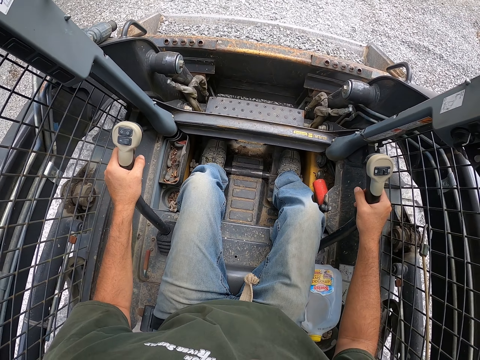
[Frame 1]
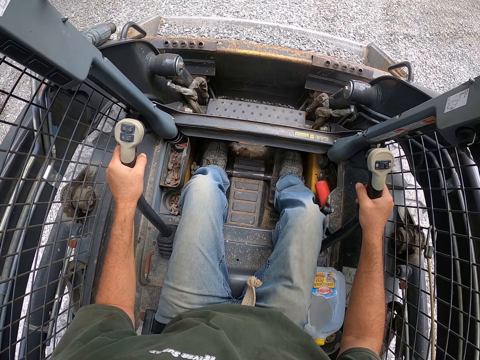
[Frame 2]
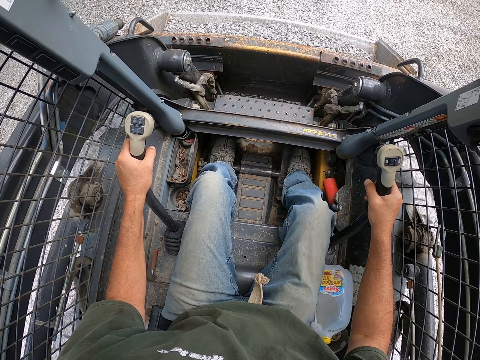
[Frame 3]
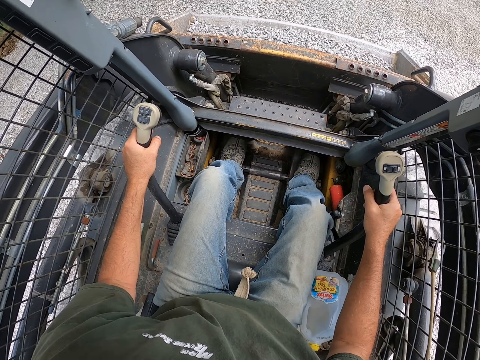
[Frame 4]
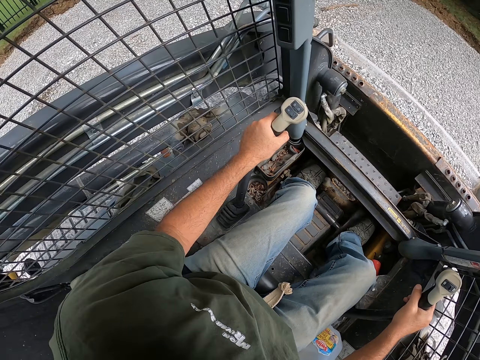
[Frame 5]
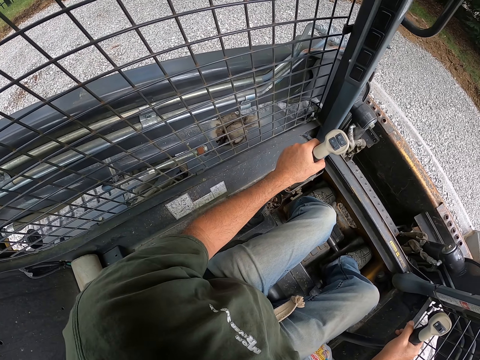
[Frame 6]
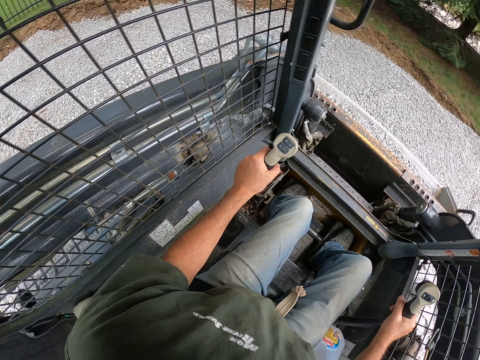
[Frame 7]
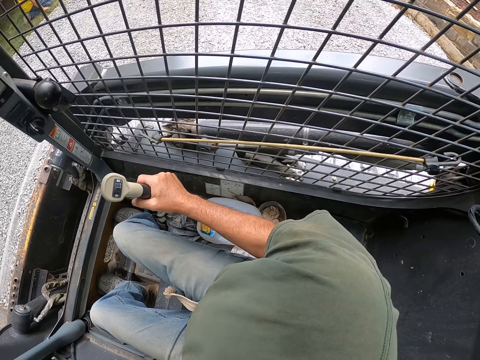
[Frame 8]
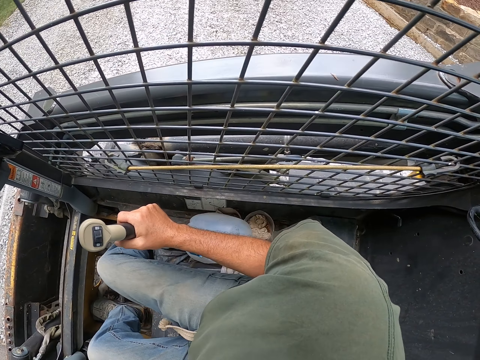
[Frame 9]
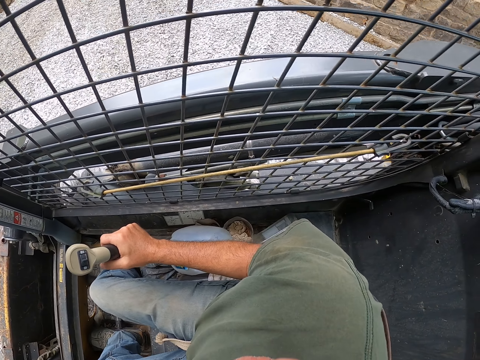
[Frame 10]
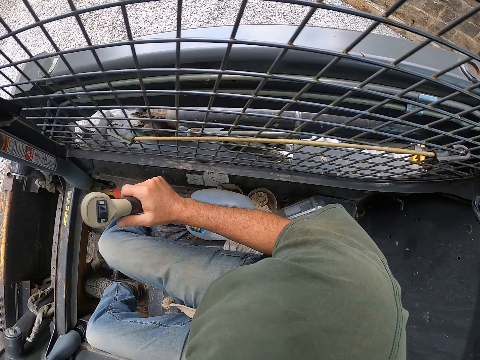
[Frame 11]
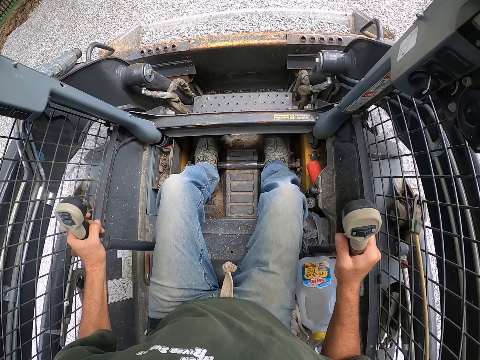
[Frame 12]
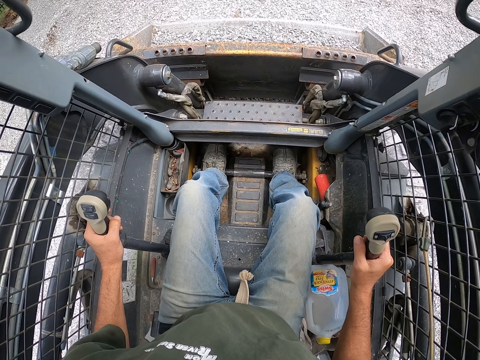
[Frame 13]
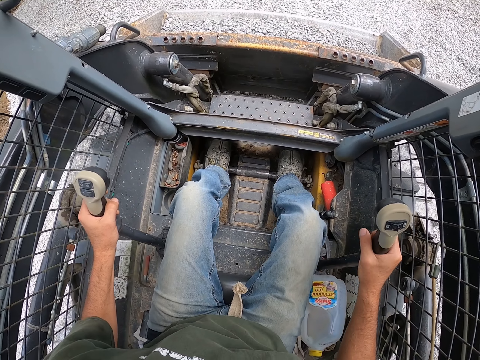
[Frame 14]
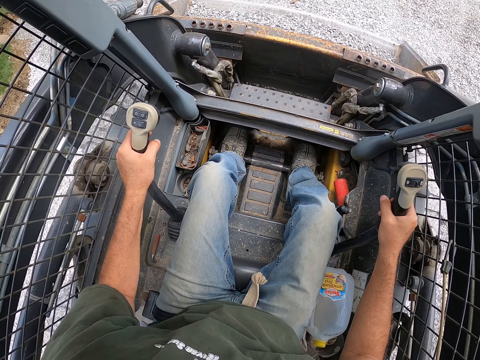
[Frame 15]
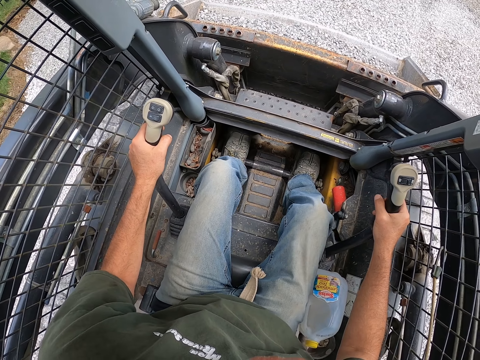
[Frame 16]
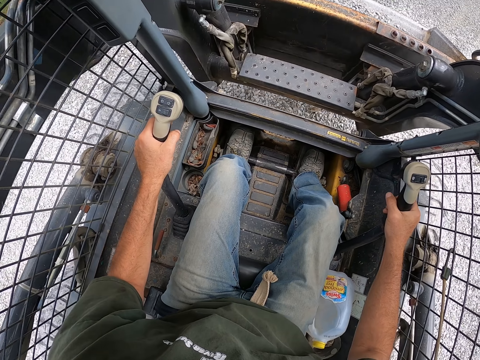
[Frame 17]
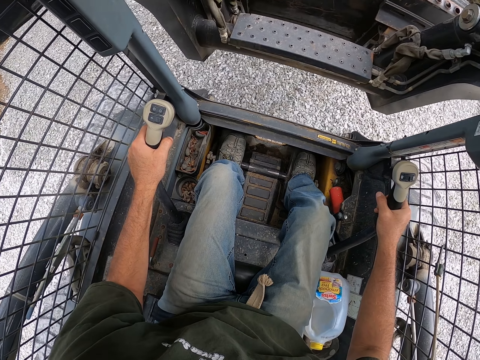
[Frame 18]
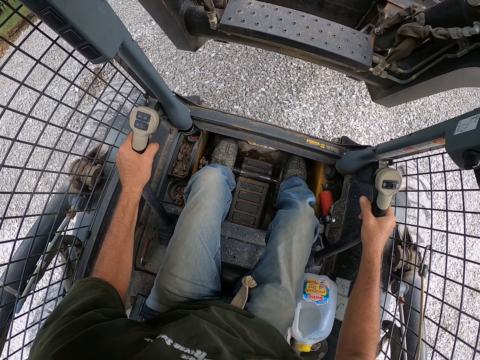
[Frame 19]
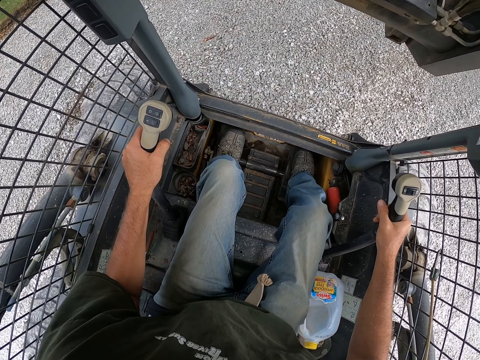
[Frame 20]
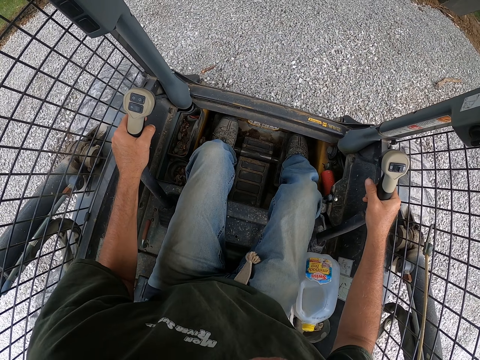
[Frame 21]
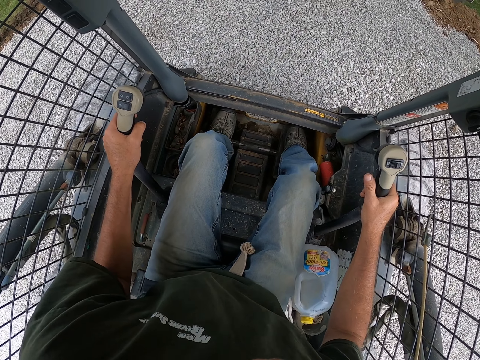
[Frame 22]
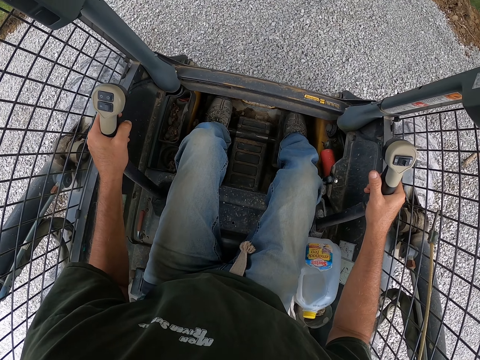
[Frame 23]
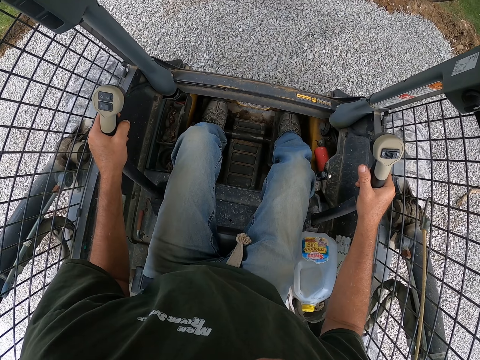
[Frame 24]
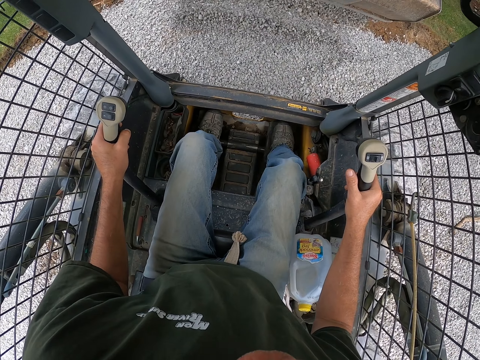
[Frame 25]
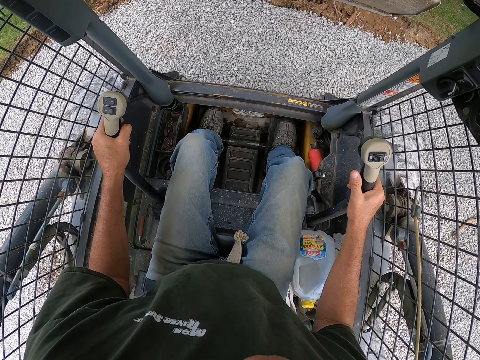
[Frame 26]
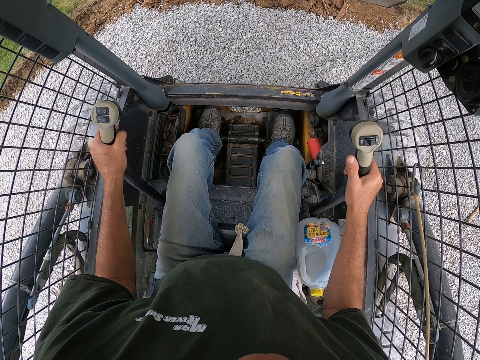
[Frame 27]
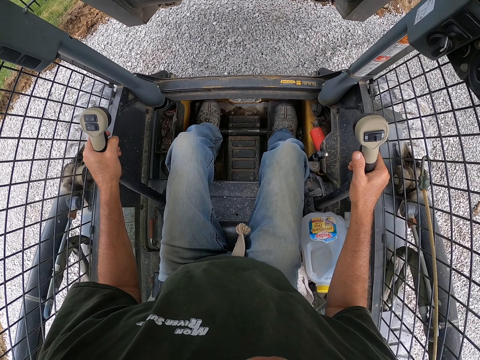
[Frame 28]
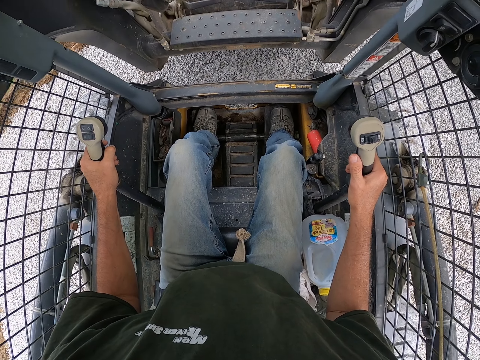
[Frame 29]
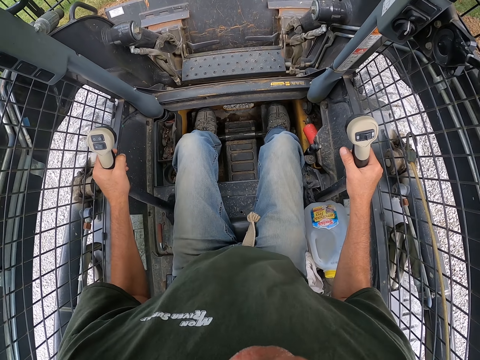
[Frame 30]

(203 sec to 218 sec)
The camera wearer rides the ploughing vehicle forwards. They look left. They look right. They look forward. They ride the ploughing vehicle backwards. They drive forward. They lift the front part of the vehicle. They drive forward. They pour out the gravel. They lower the bucket.

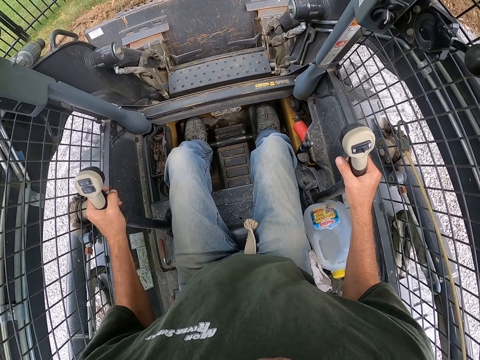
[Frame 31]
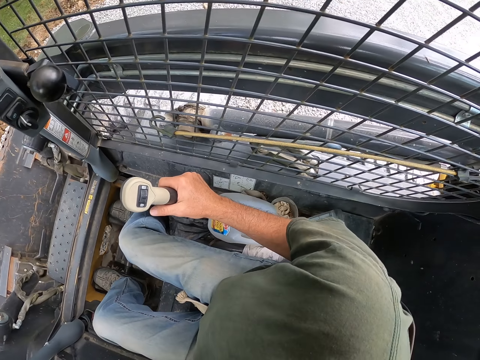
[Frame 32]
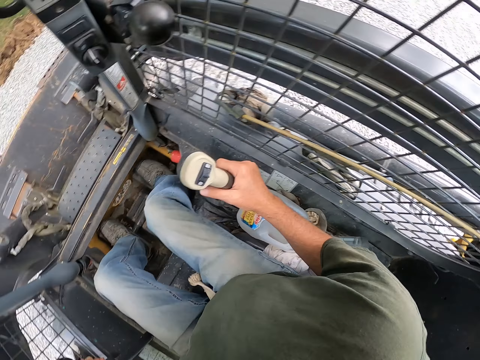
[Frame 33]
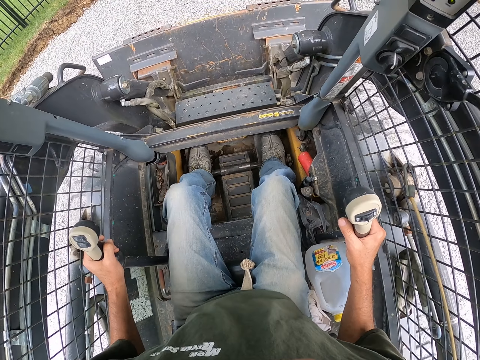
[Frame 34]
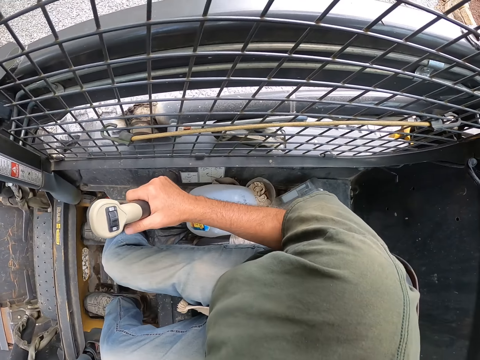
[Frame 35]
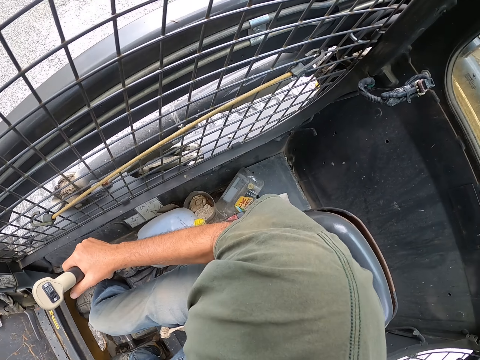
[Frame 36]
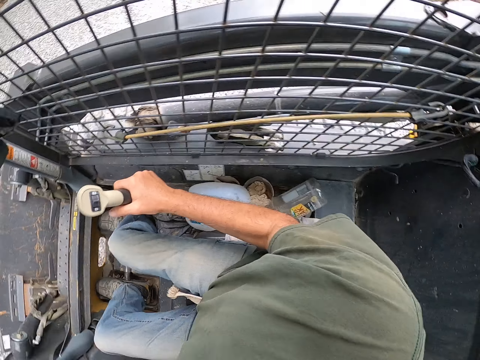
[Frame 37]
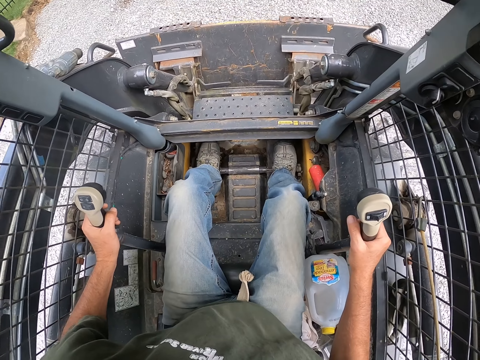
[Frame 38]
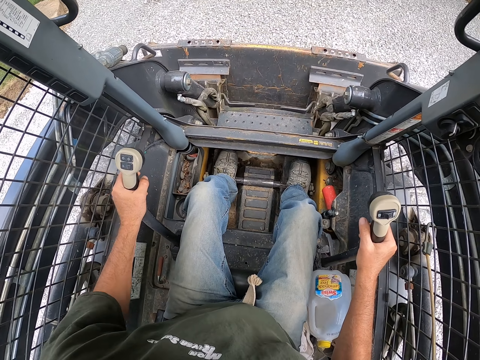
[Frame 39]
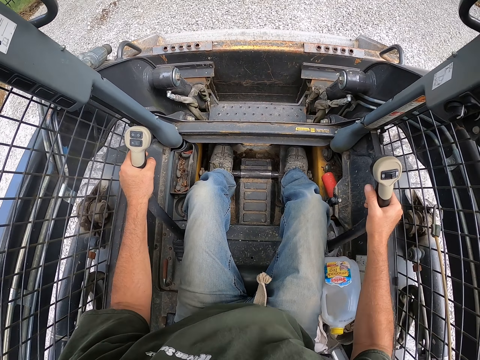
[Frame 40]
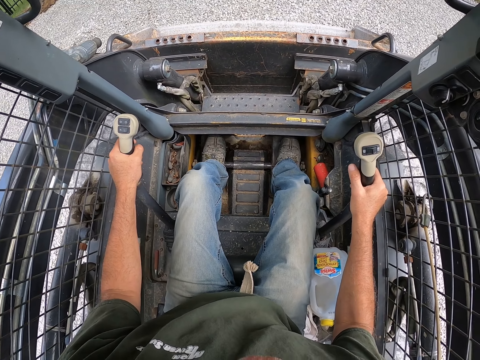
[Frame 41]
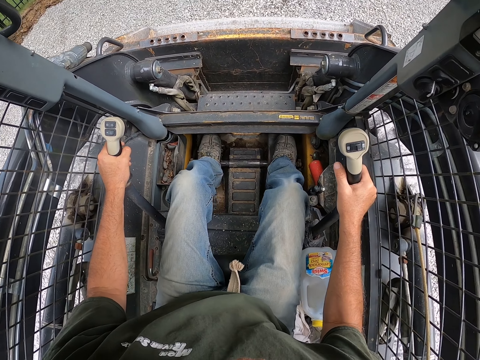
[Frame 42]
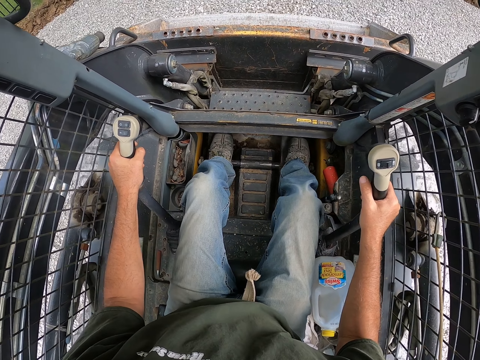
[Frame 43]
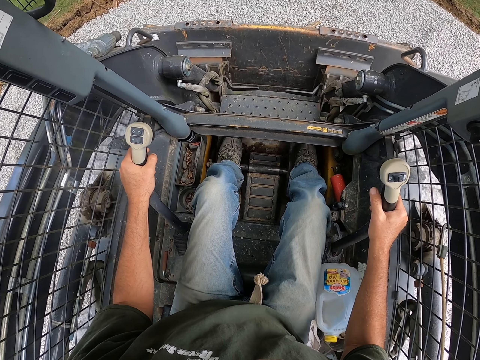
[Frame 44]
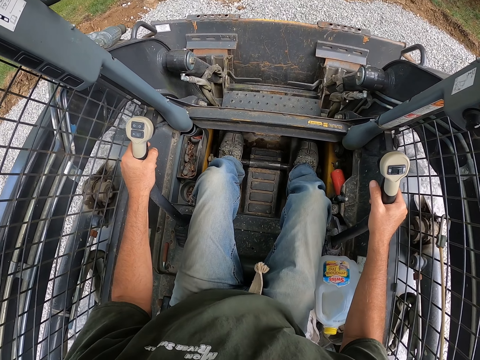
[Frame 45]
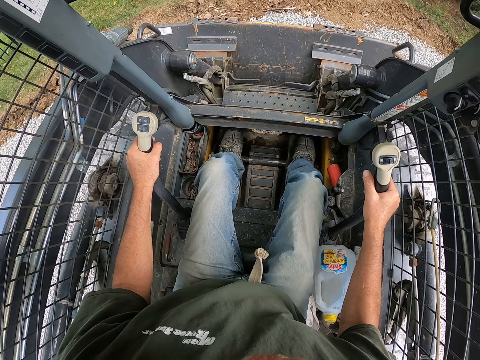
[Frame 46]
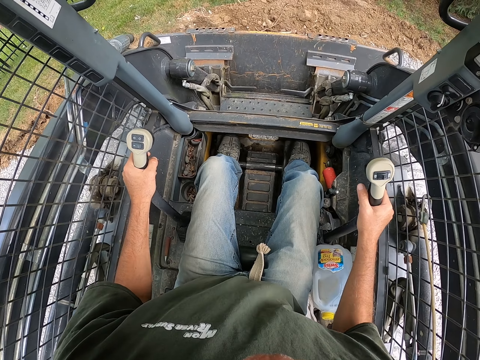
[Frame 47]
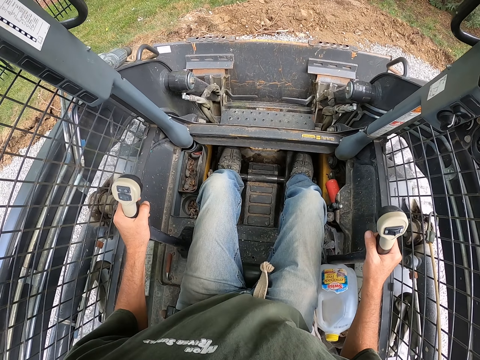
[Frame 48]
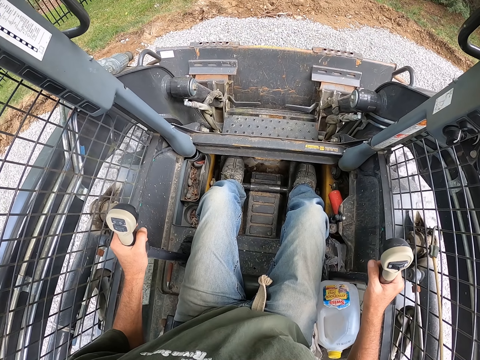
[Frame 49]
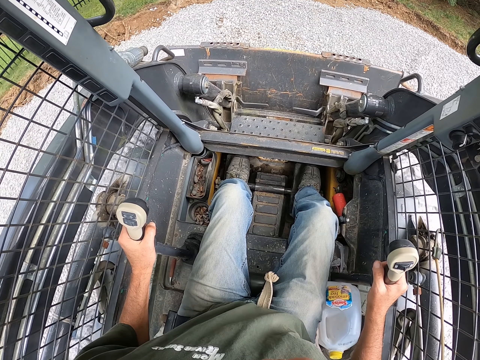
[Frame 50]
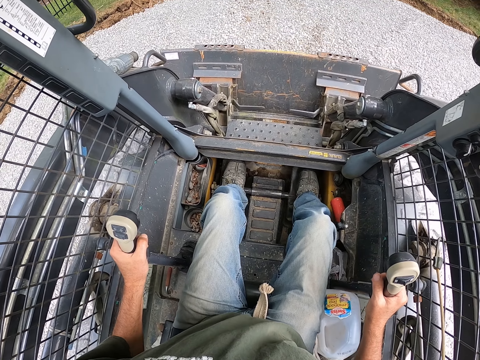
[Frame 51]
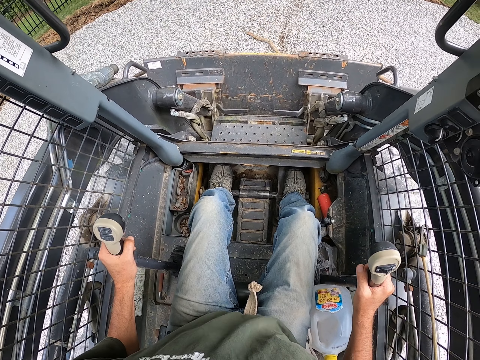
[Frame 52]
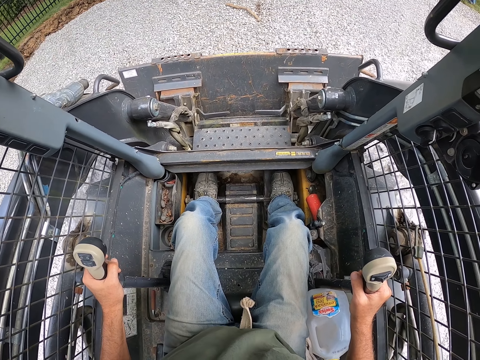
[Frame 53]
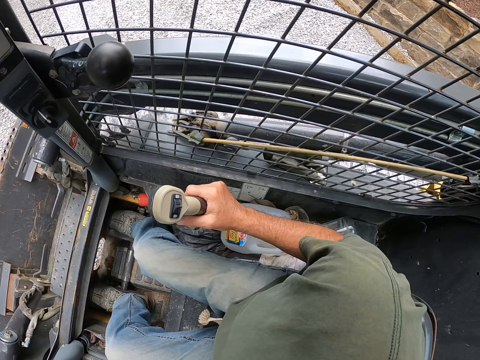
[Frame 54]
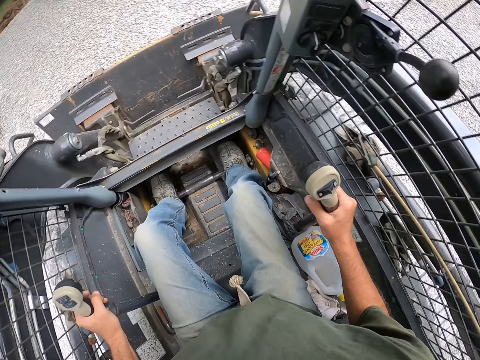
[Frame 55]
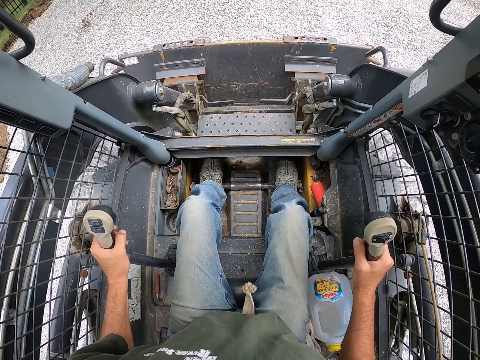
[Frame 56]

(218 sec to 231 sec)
The camera wearer looks right. They look forward. They look right. They ride the ploughing vehicle backwards. They look forward. They ride the ploughing vehicle forwards. They lower the bucket. They draw stones. They ride the ploughing vehicle backwards. They look right. They look forward.
